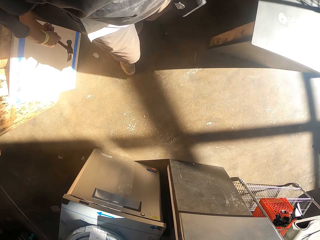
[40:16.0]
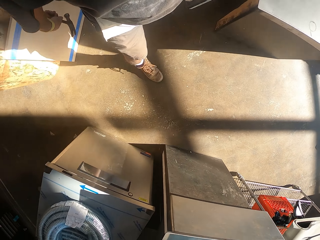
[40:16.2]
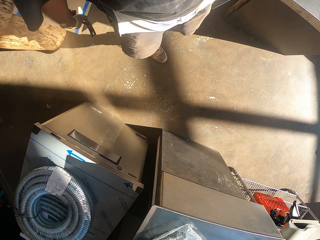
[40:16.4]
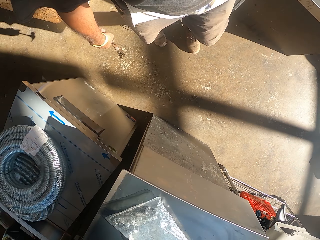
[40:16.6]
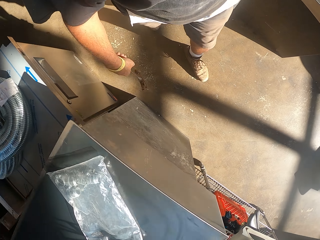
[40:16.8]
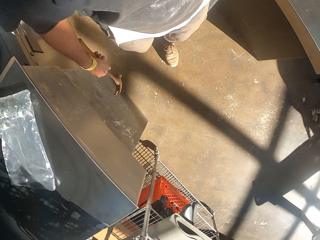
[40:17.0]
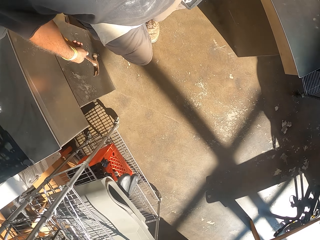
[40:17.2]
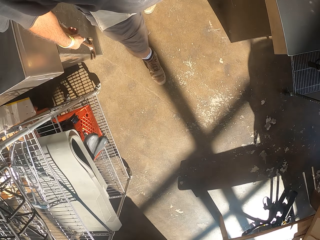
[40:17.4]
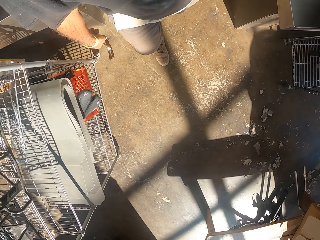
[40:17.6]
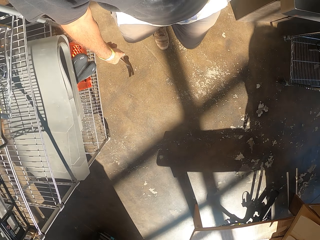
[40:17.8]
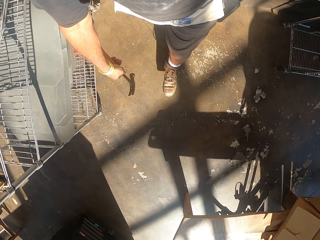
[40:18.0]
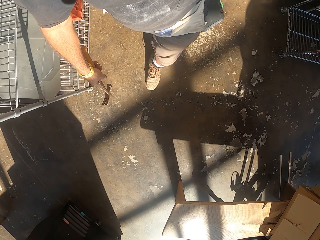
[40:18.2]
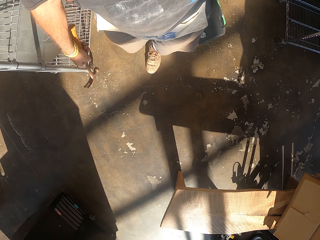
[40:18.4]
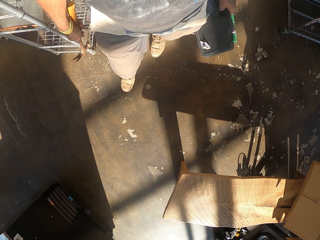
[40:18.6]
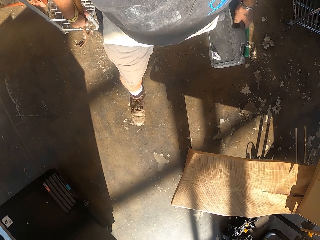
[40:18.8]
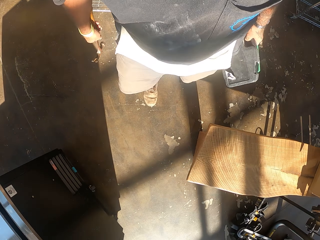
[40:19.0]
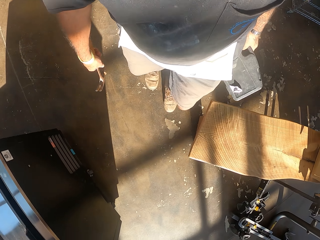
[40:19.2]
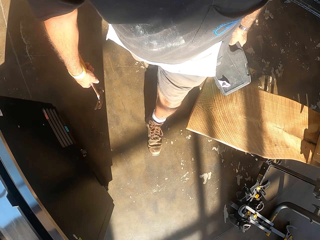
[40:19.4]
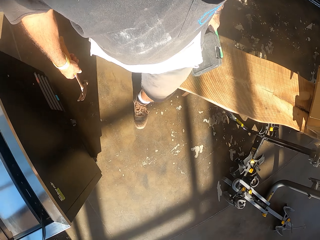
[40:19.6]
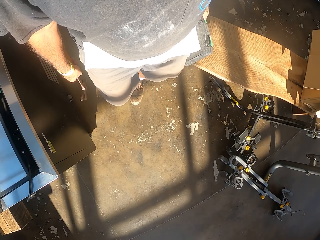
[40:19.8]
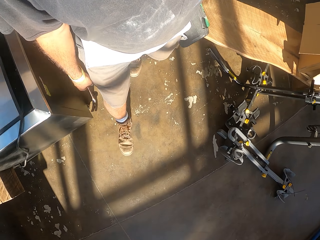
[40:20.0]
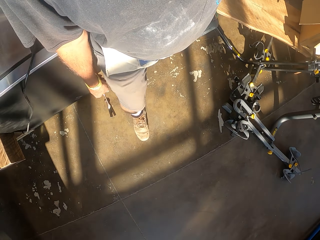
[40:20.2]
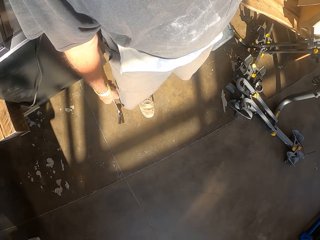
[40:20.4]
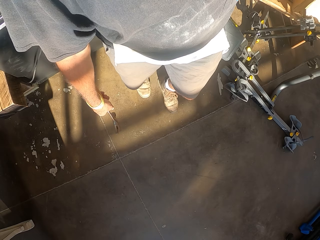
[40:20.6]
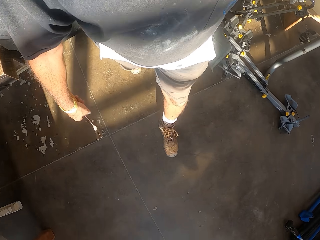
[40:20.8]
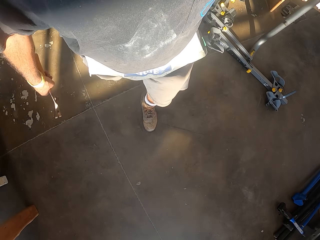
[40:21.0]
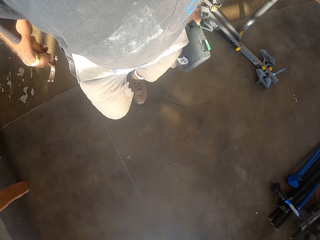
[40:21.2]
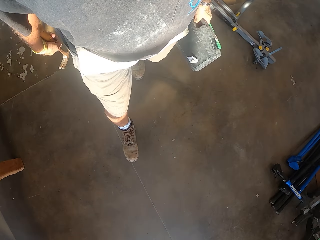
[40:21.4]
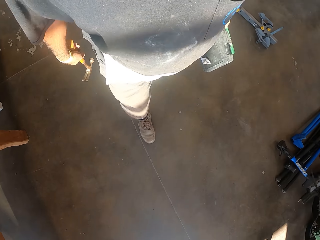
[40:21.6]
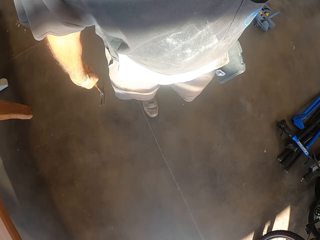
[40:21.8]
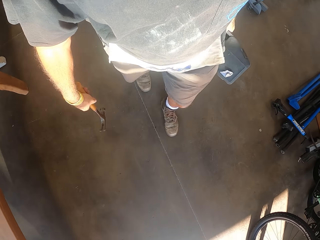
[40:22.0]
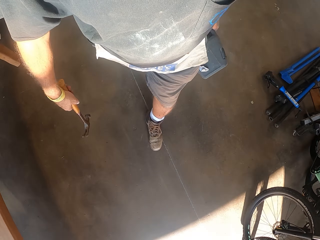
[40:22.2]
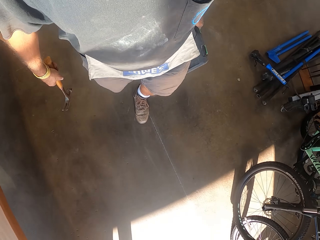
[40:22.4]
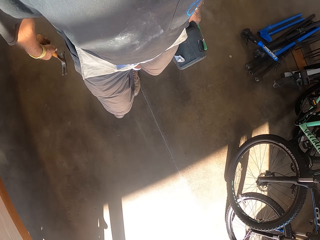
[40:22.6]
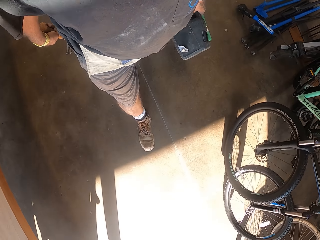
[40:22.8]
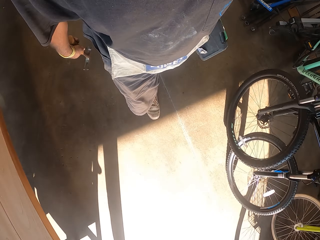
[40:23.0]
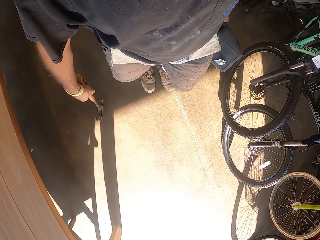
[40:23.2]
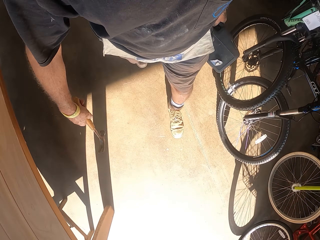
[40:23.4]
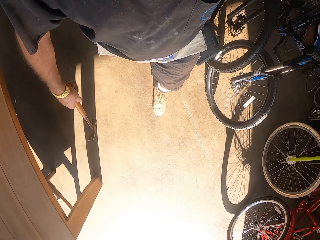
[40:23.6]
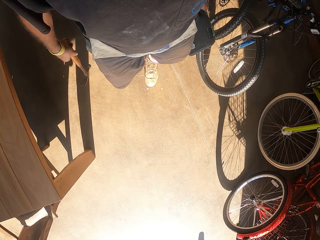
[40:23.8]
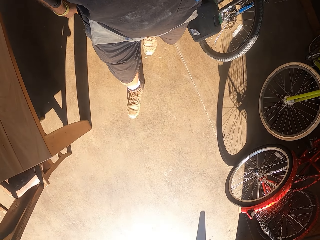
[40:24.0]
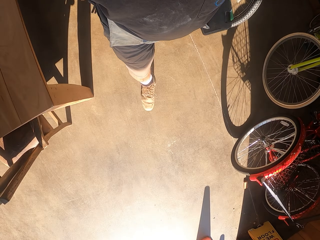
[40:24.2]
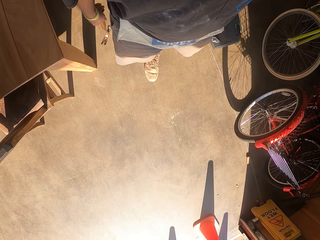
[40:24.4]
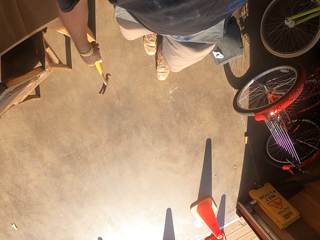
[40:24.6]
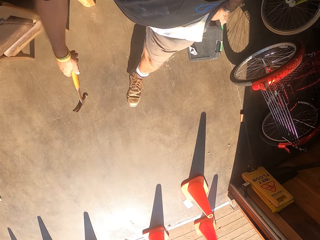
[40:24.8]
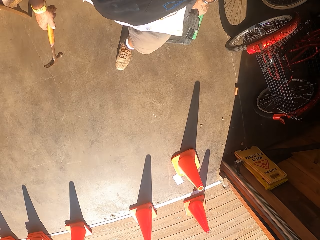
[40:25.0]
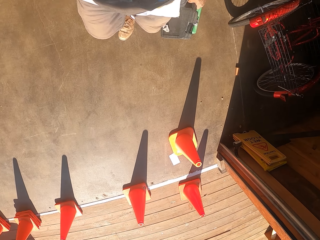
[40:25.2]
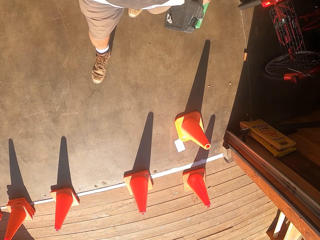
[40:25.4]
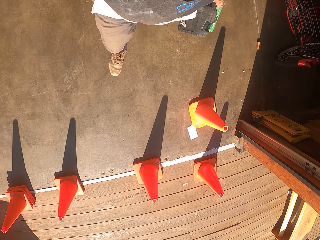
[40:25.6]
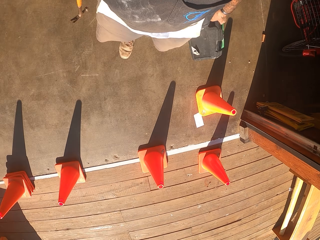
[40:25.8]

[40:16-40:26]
The camera wearer walks in the workshop. They walk out of the workshop.

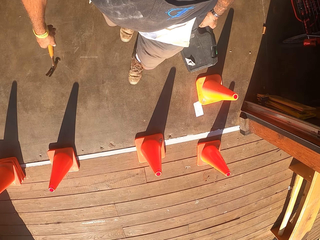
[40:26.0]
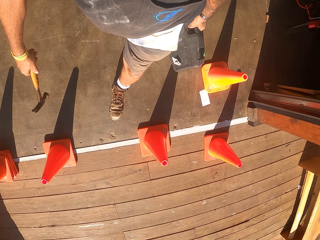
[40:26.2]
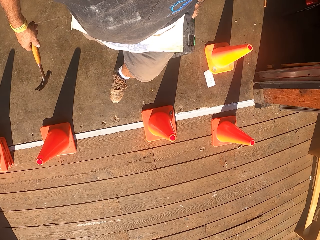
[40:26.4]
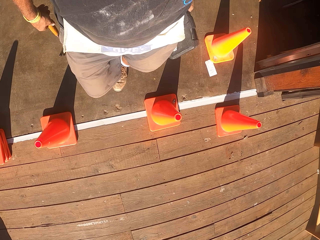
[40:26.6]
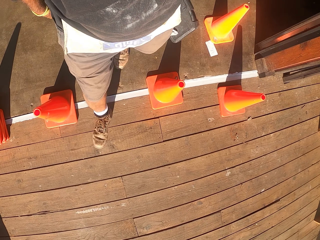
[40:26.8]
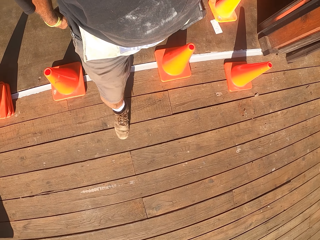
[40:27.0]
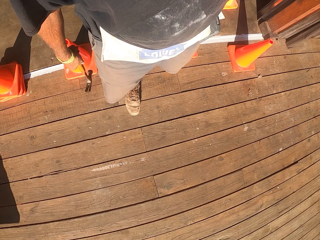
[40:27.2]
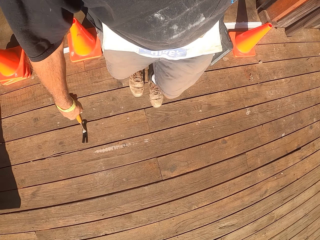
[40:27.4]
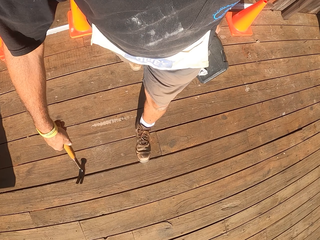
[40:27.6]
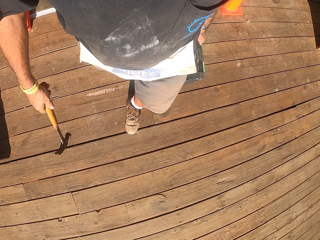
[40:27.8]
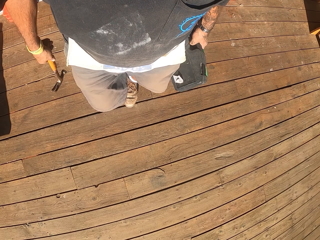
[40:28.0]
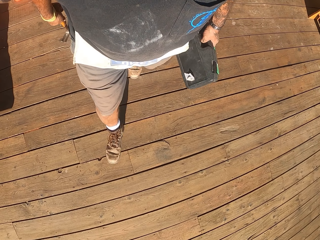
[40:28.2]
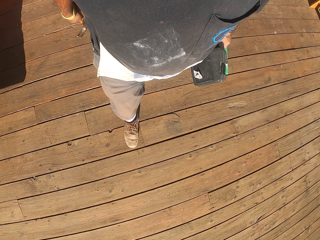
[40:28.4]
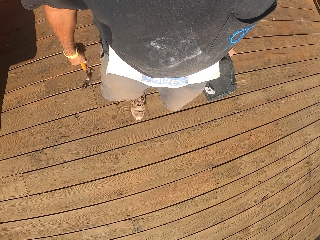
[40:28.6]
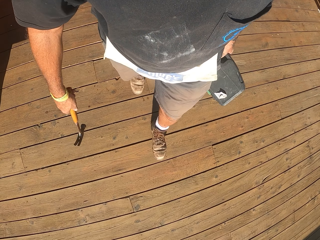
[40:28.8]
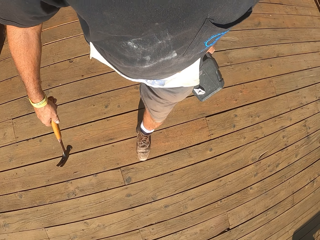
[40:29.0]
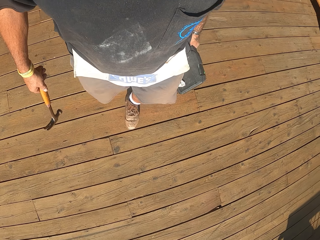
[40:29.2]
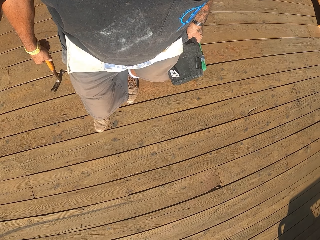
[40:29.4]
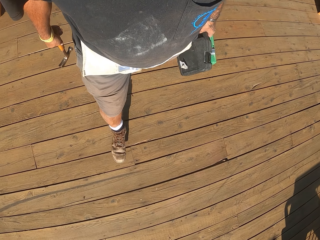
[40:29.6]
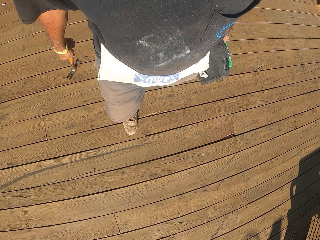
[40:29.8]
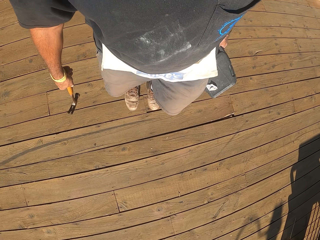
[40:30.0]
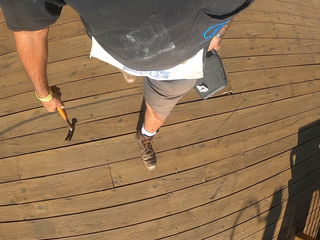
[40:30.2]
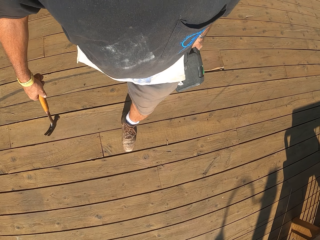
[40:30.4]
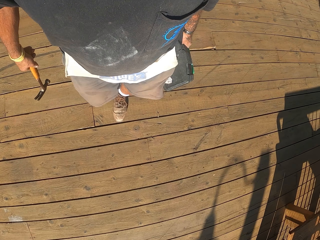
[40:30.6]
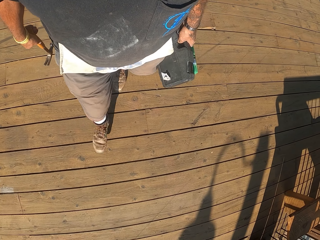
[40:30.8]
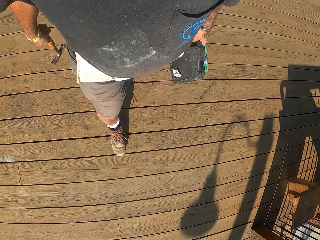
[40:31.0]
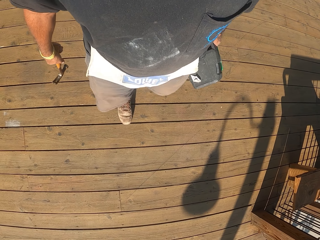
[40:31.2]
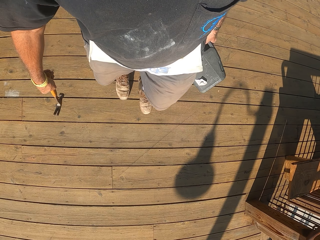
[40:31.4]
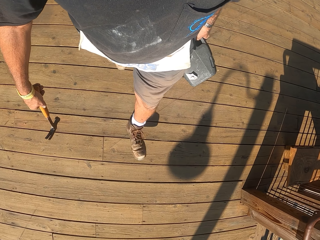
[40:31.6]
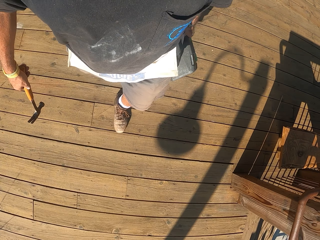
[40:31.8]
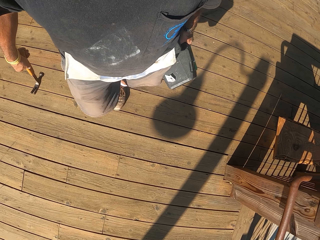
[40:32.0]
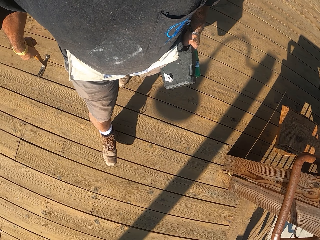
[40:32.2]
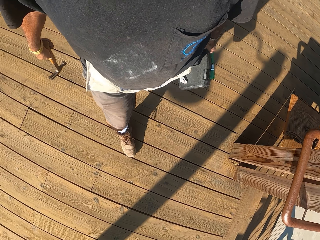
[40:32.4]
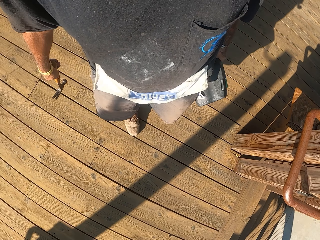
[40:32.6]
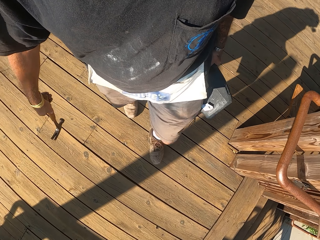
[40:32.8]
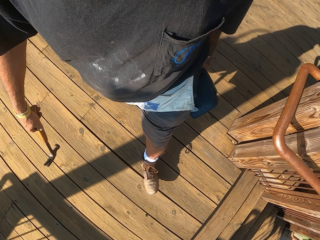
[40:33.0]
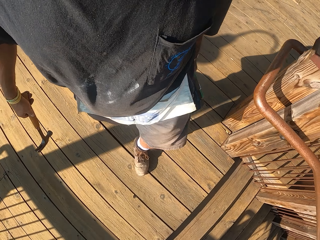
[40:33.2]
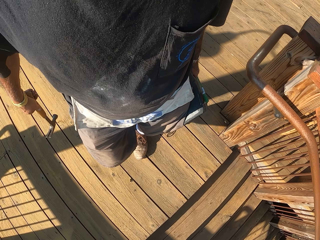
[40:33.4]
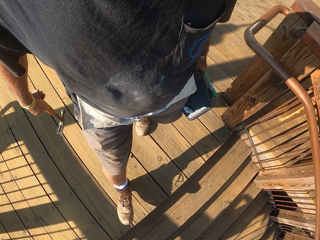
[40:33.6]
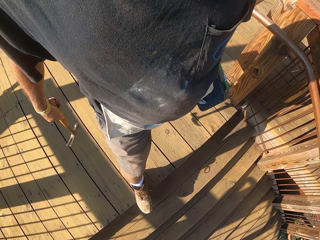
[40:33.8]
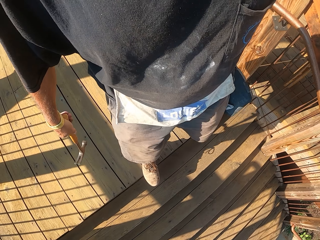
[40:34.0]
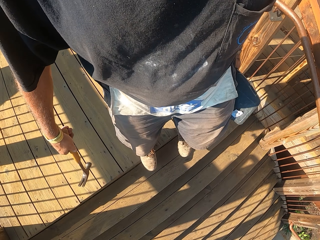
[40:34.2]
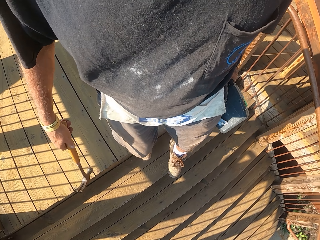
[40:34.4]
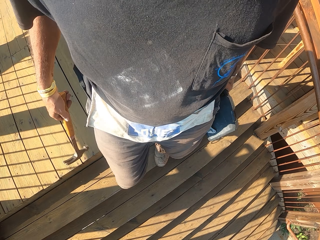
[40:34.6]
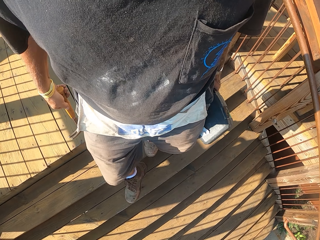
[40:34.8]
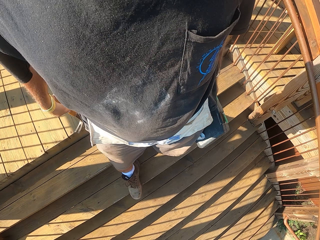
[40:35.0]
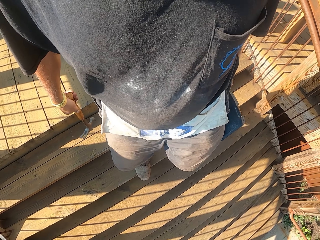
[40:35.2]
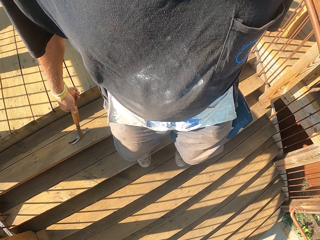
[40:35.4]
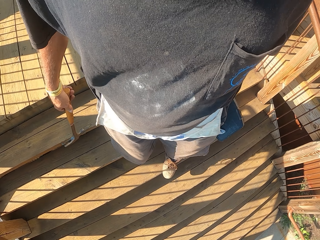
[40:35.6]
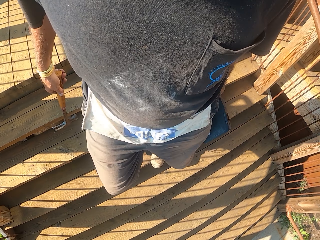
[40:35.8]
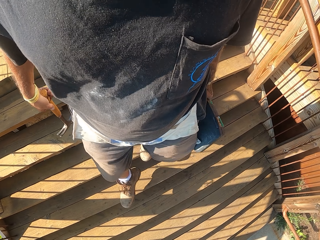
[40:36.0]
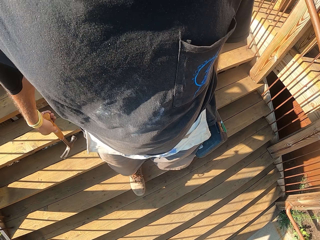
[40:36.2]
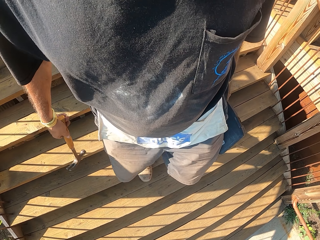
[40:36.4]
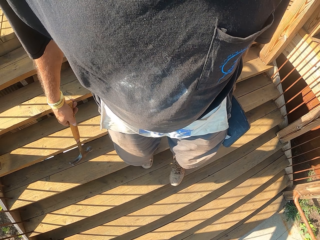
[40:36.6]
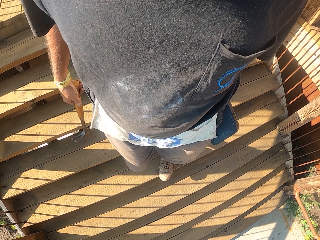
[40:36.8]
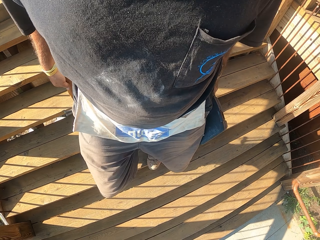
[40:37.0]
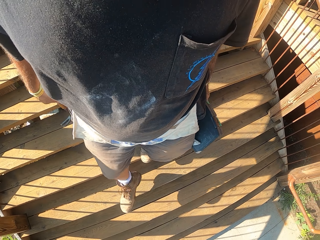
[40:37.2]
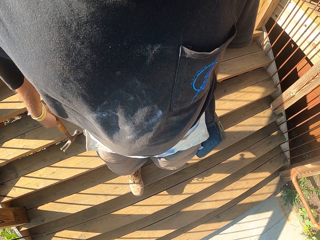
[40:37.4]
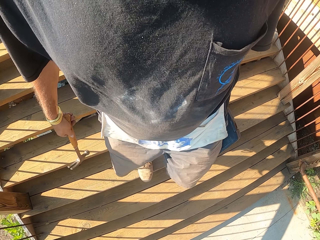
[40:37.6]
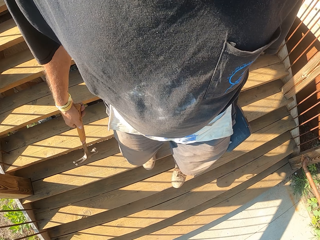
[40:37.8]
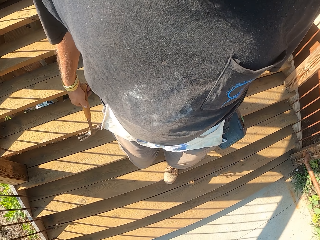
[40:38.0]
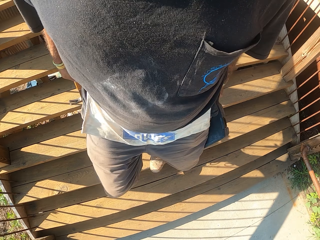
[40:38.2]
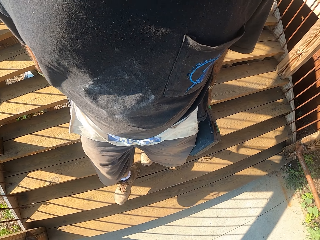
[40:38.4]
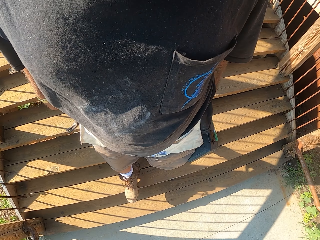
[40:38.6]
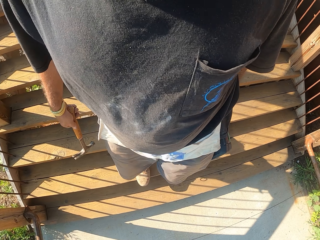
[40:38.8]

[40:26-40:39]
The camera wearer walks on the wood floor. They climb down the stairs.
